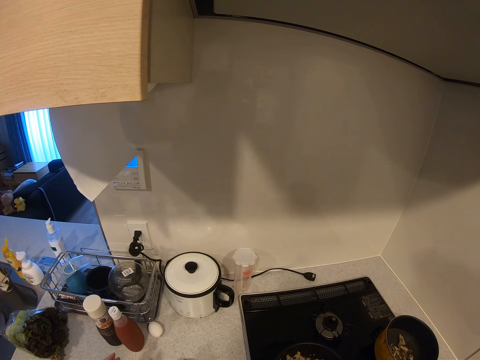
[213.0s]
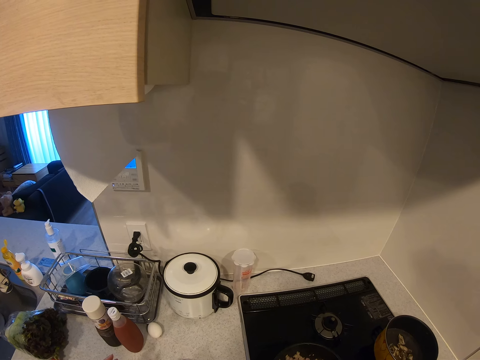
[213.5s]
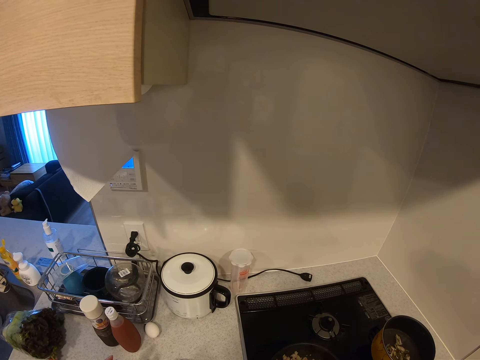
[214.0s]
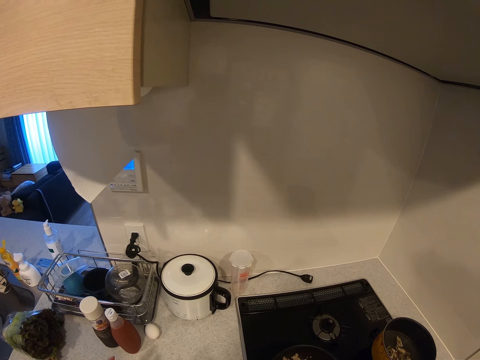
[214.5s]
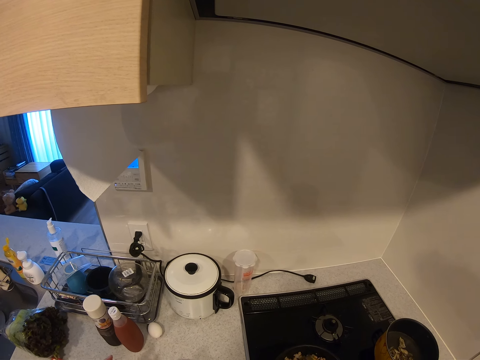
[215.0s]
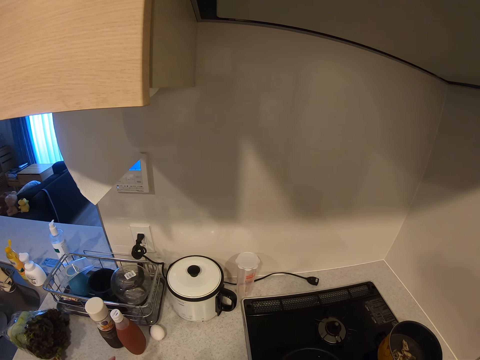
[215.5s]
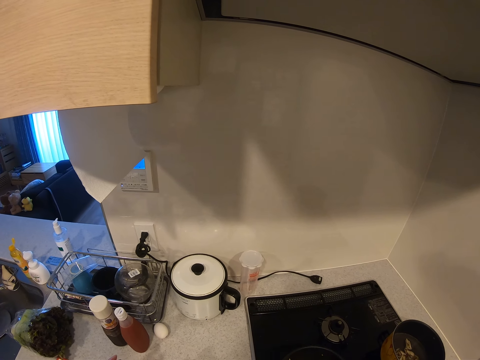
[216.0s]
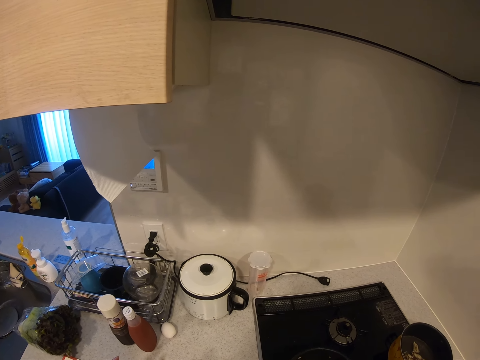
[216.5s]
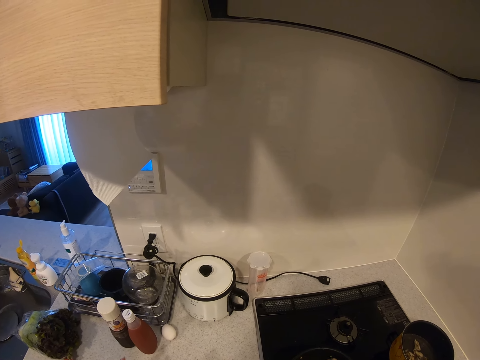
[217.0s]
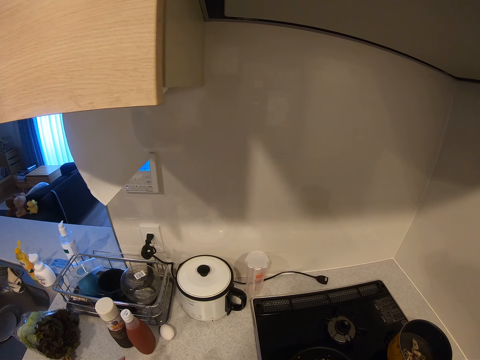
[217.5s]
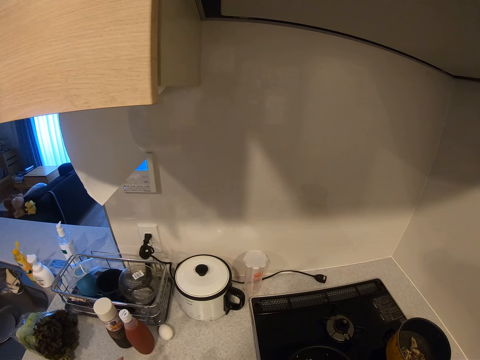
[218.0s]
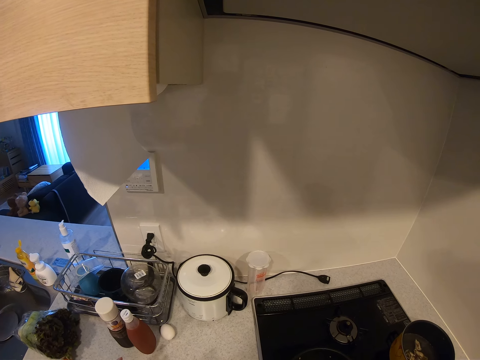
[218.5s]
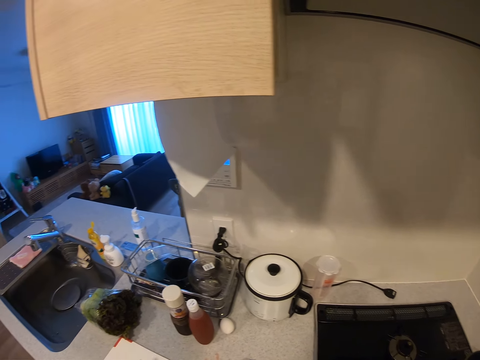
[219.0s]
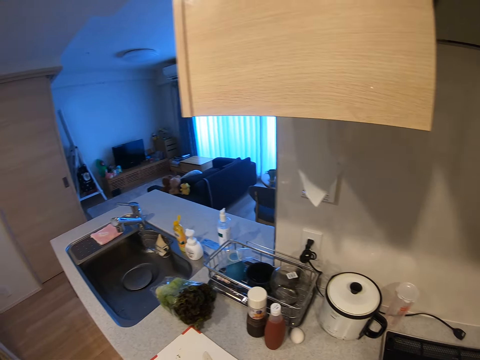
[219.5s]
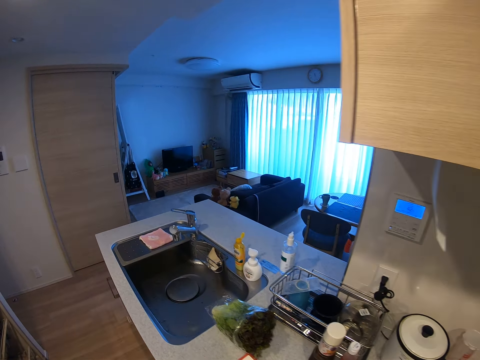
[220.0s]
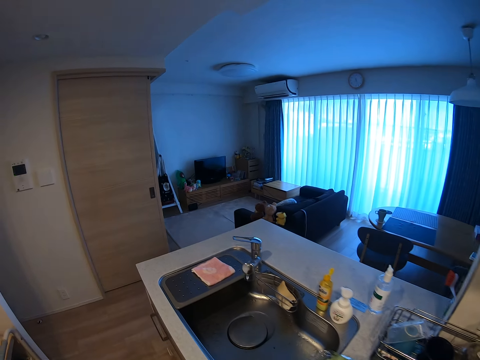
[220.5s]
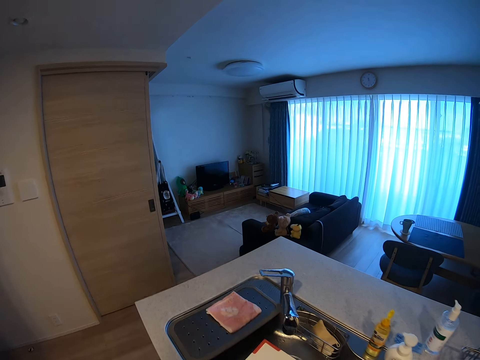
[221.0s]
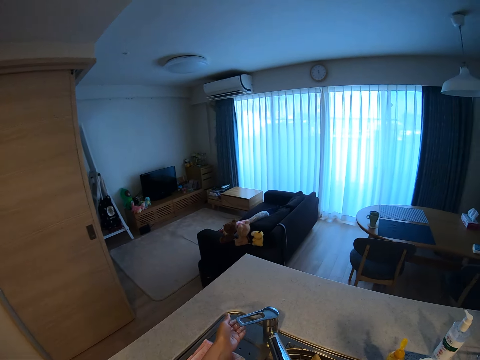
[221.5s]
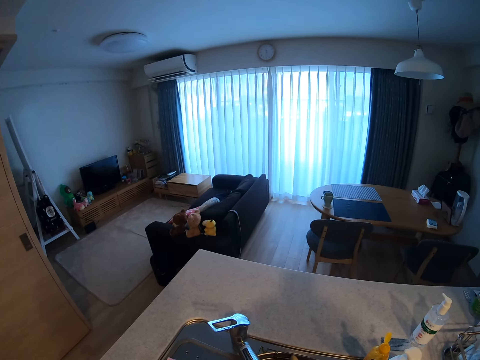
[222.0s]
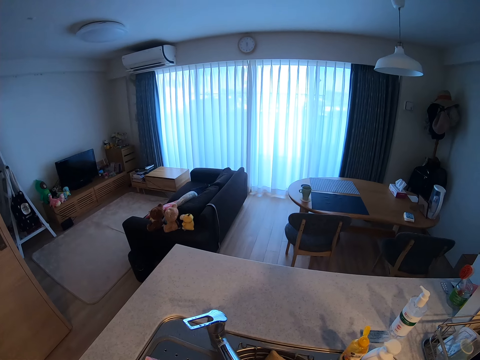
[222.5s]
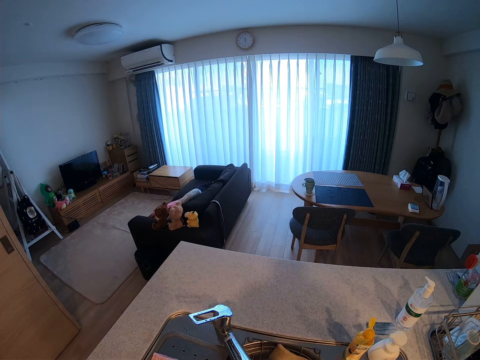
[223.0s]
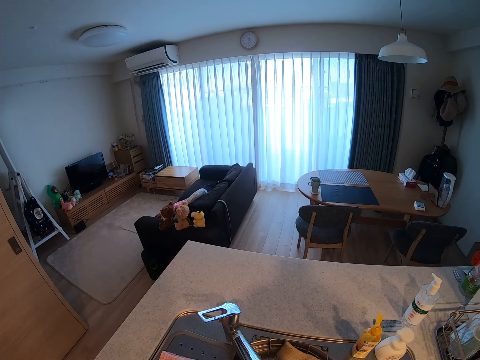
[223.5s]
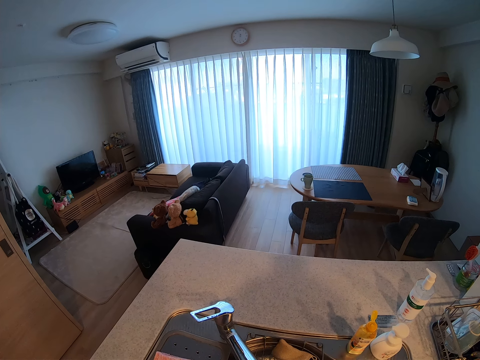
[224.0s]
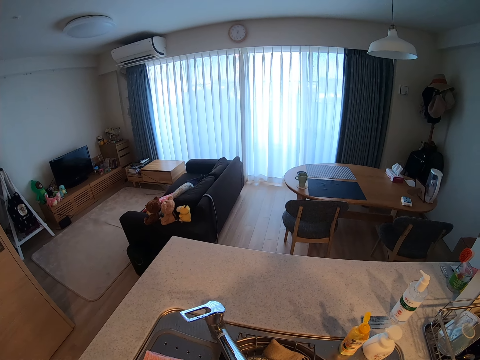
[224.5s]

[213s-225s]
The camera wearer moves in the kitchen. She turns on the tap with her left hand.

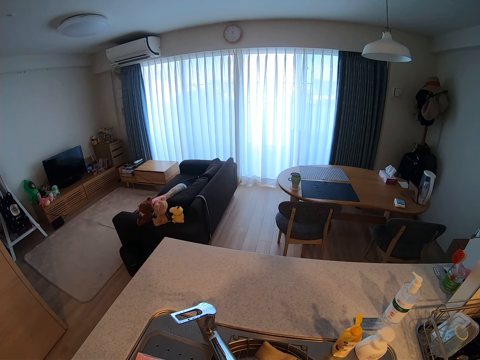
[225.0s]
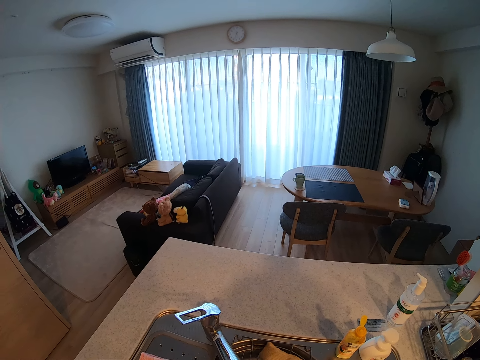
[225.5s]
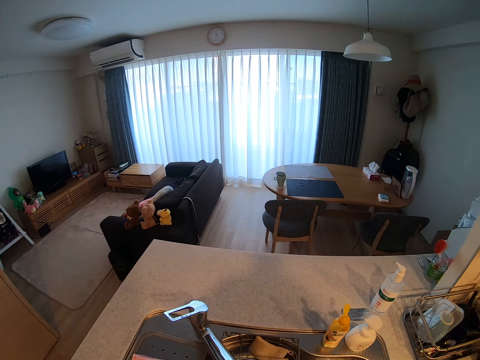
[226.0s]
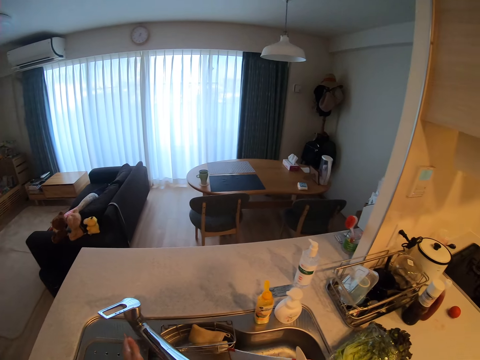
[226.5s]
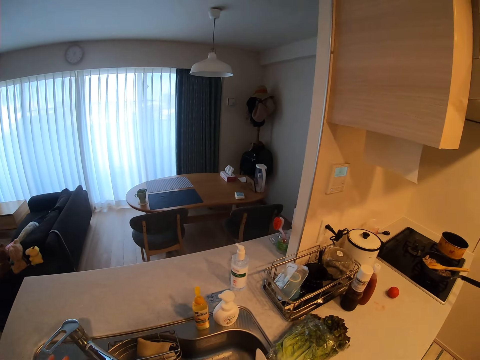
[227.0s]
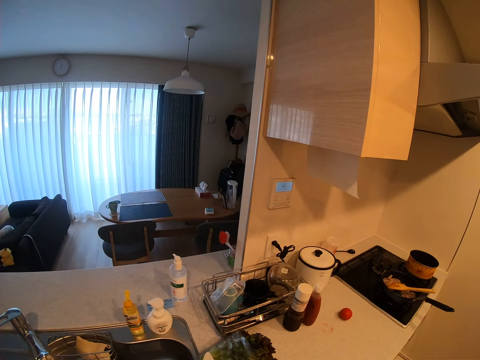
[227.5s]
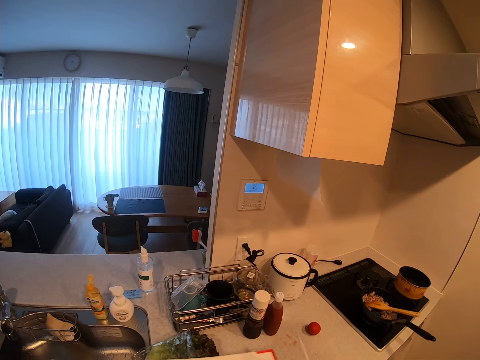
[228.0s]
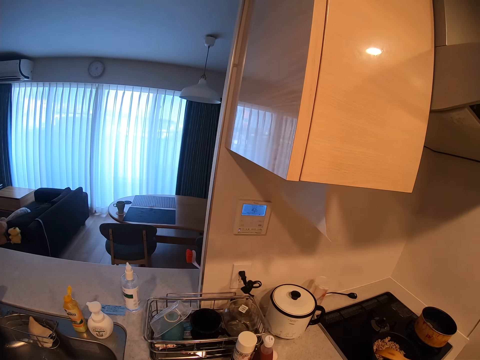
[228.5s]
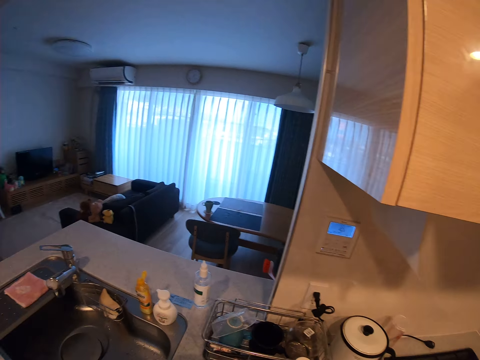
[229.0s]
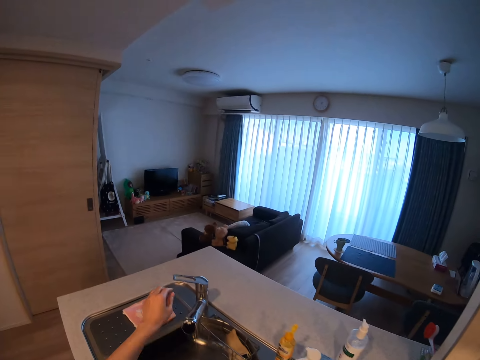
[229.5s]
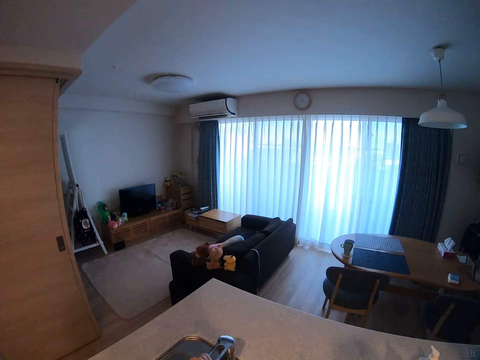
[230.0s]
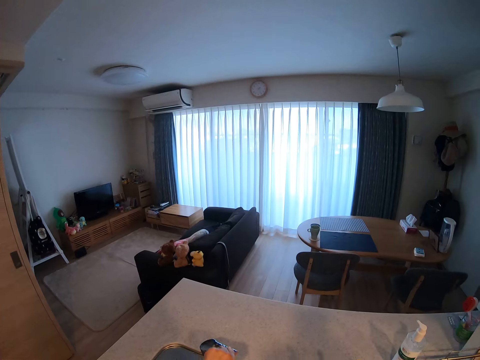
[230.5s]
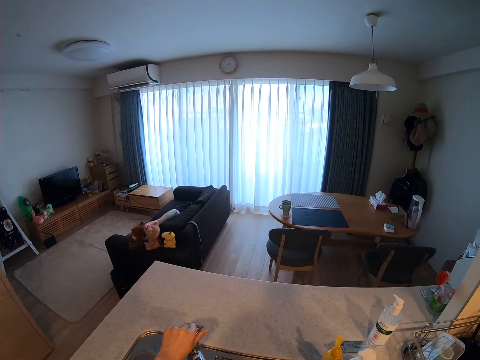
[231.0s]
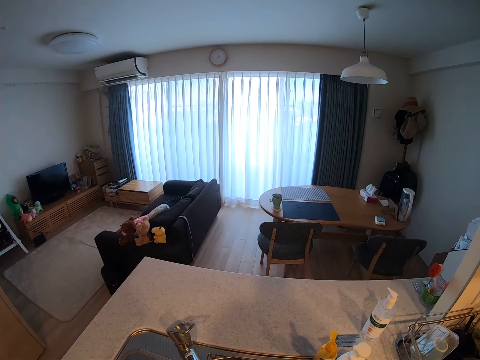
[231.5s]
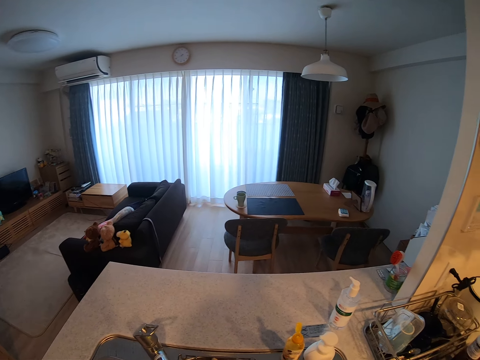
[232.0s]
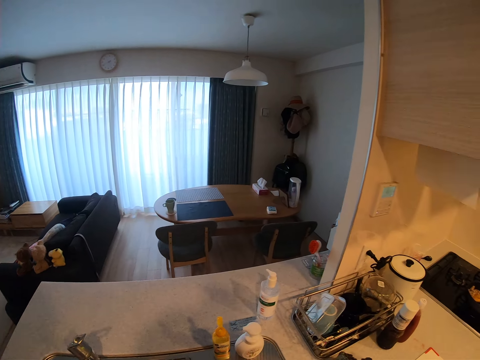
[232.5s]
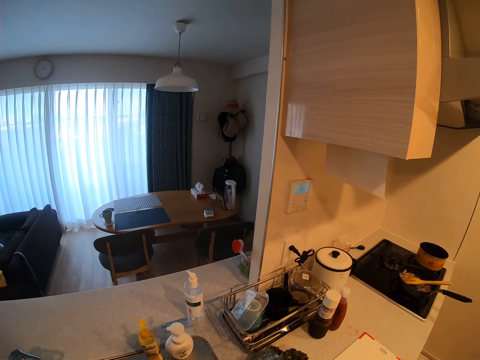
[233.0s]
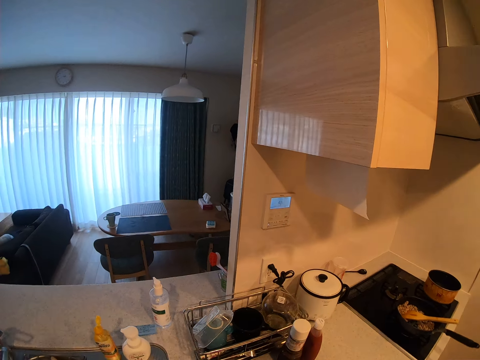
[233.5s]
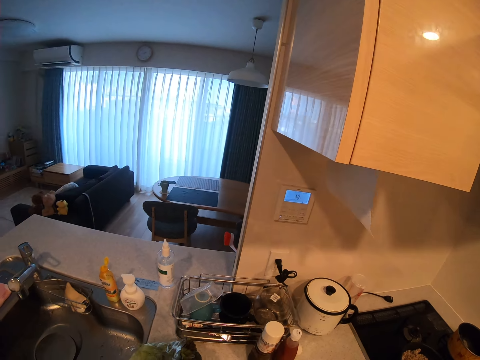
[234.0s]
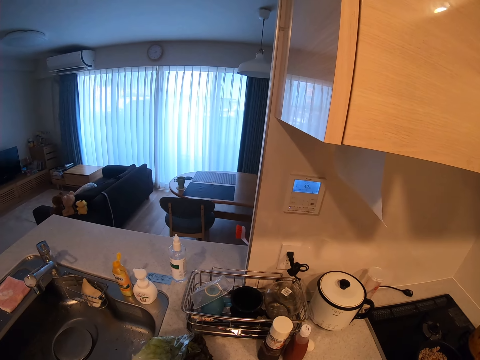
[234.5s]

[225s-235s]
The camera wearer turns off the tap with her left hand. She turns on the tap with her left hand.

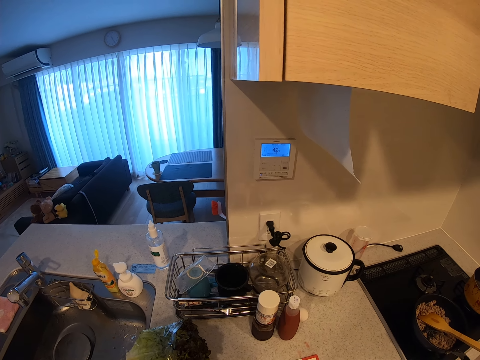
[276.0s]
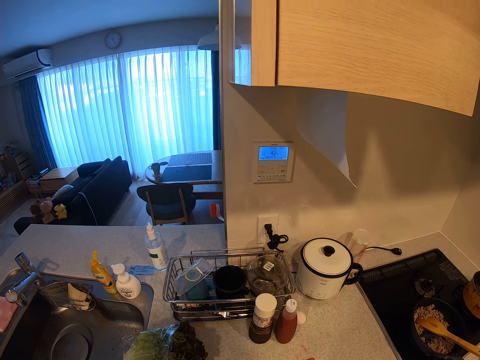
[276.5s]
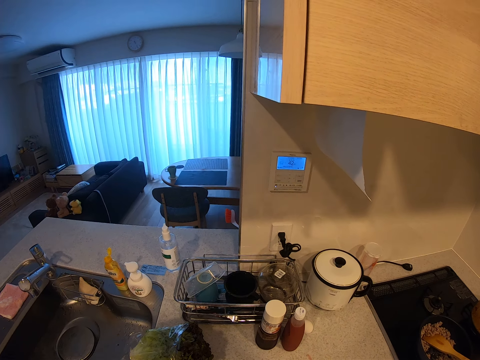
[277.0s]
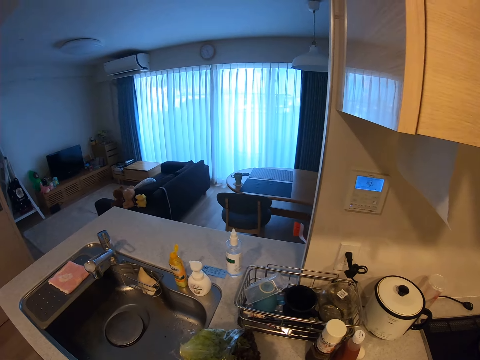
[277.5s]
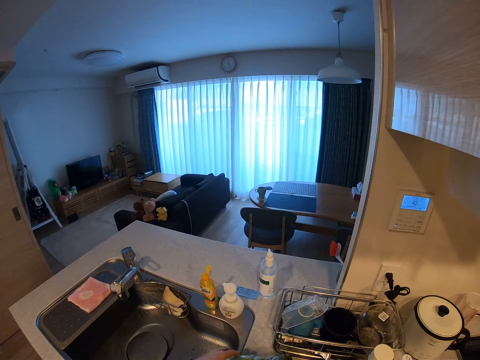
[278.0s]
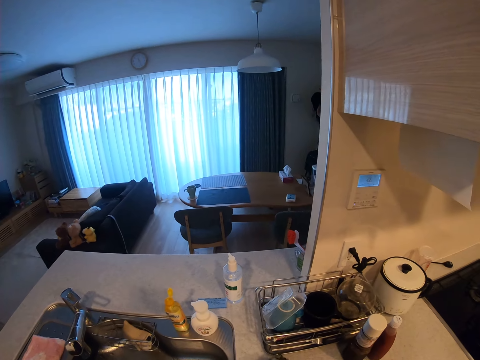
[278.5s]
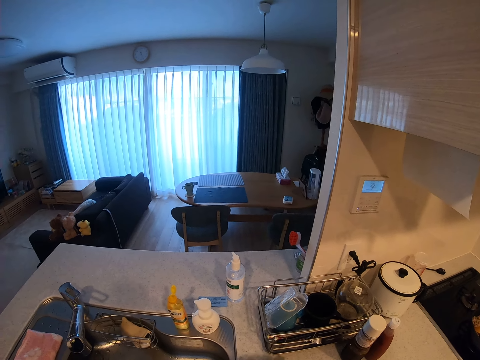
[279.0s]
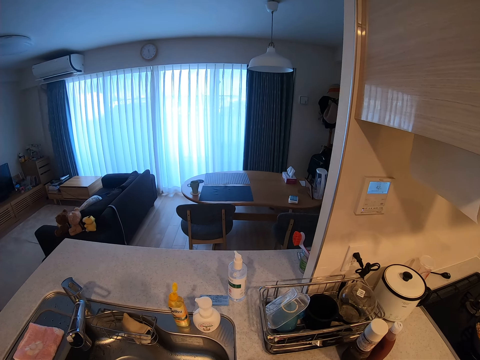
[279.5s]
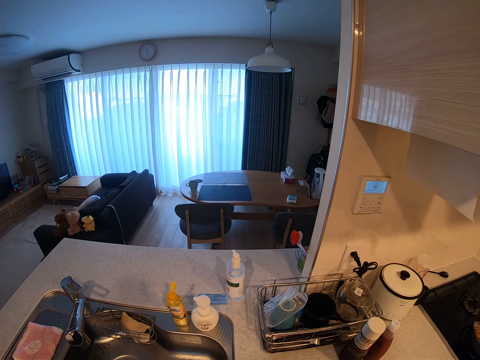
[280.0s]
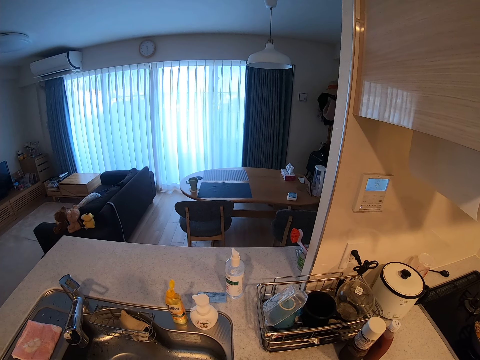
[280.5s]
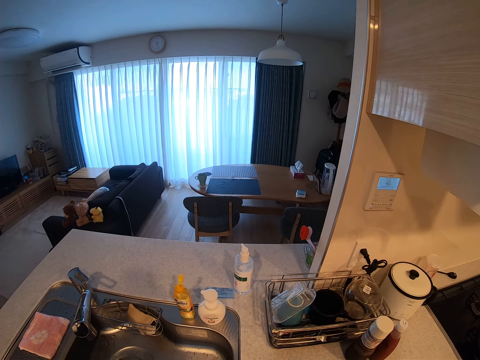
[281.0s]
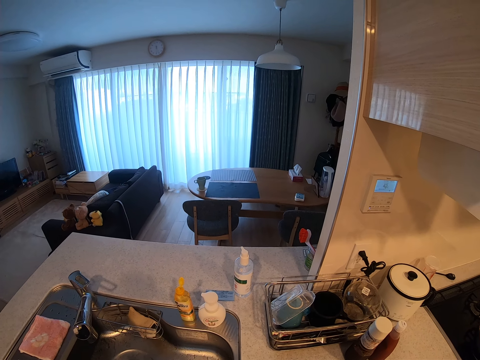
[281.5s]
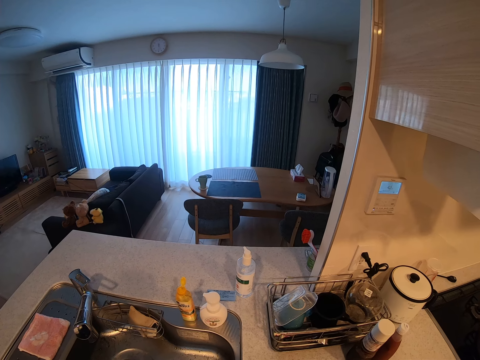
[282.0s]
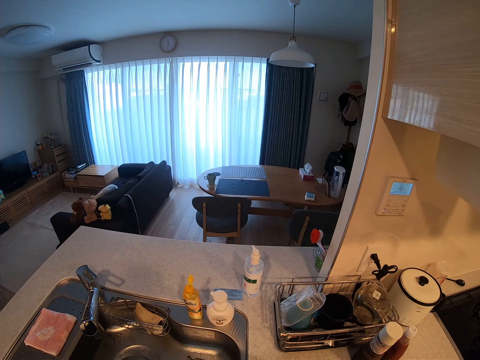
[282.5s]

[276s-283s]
The camera wearer picks up a nylon from the kitchen worktop.
